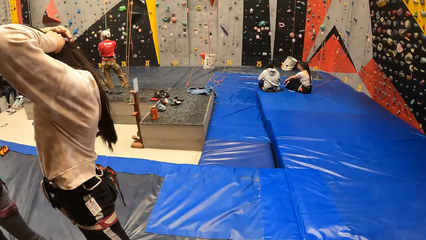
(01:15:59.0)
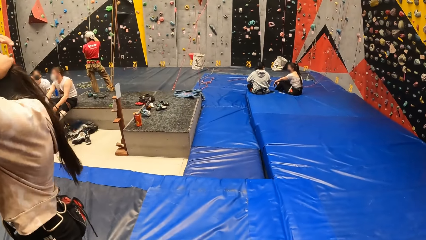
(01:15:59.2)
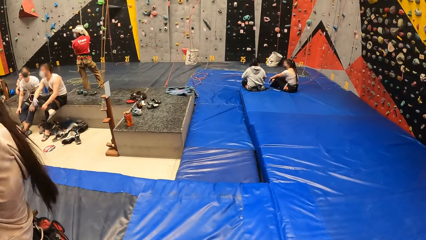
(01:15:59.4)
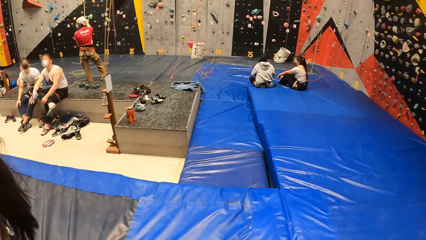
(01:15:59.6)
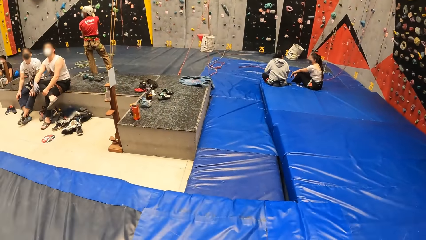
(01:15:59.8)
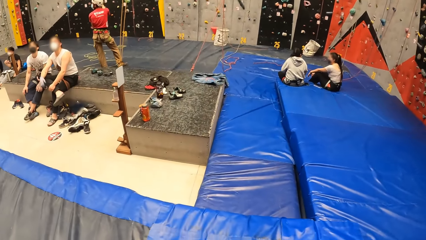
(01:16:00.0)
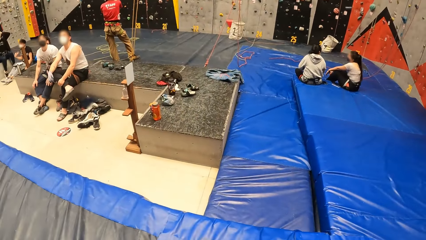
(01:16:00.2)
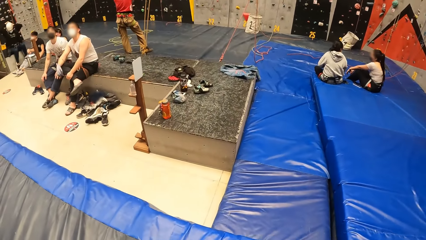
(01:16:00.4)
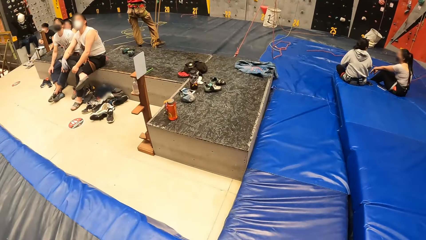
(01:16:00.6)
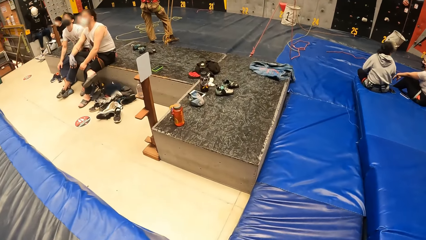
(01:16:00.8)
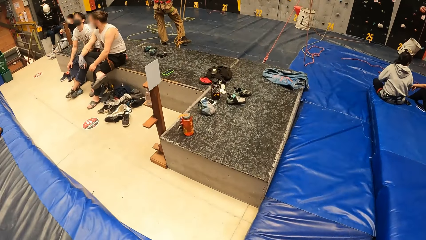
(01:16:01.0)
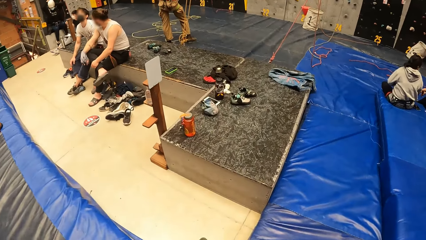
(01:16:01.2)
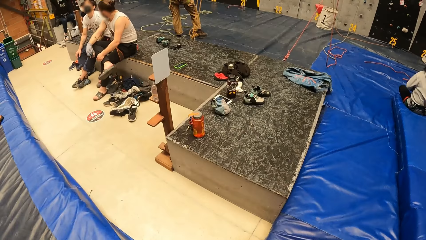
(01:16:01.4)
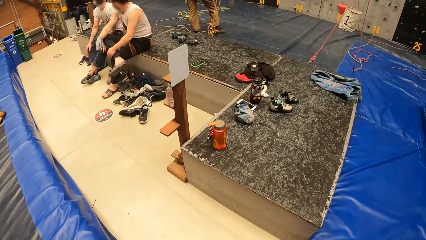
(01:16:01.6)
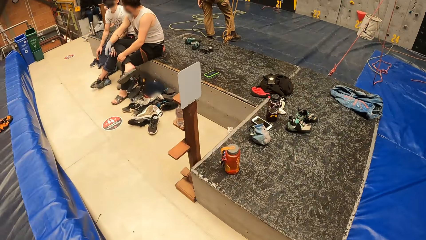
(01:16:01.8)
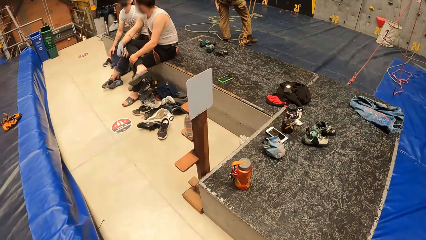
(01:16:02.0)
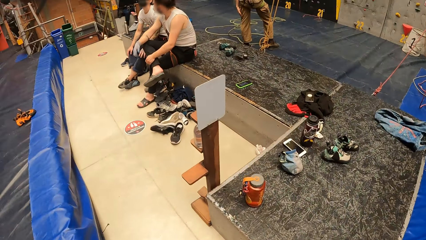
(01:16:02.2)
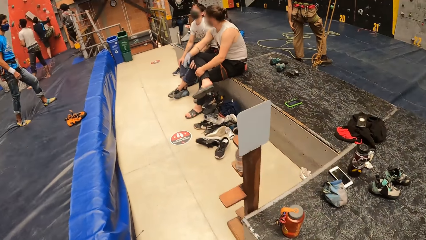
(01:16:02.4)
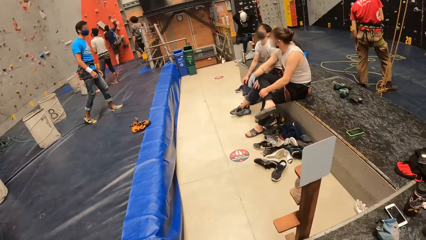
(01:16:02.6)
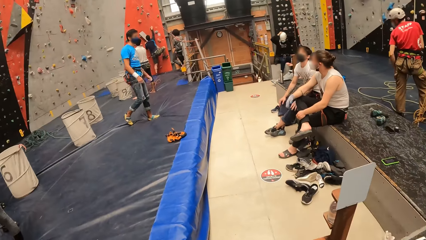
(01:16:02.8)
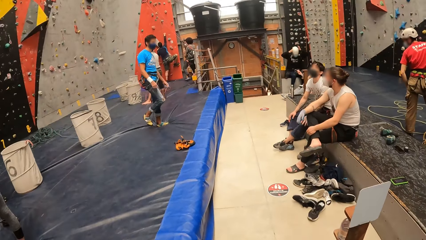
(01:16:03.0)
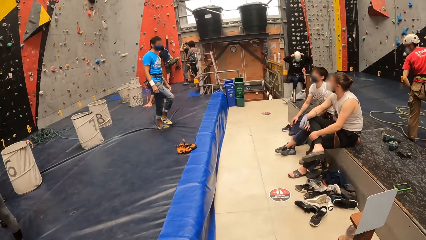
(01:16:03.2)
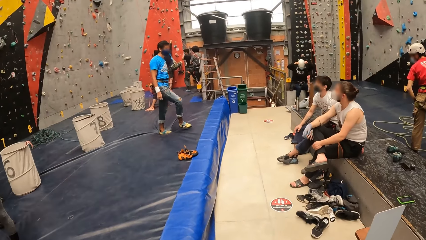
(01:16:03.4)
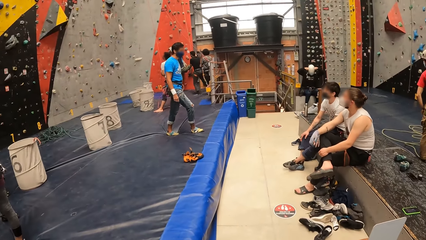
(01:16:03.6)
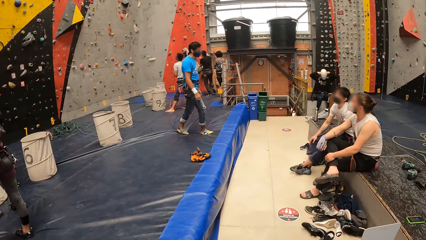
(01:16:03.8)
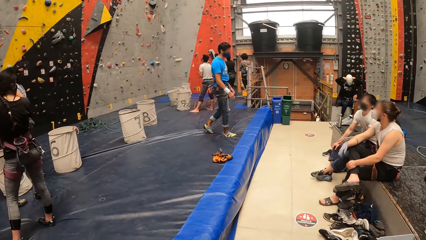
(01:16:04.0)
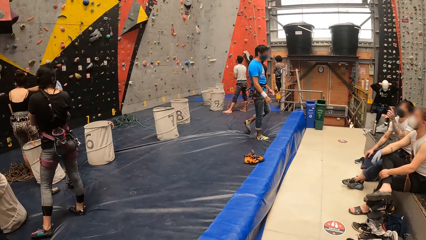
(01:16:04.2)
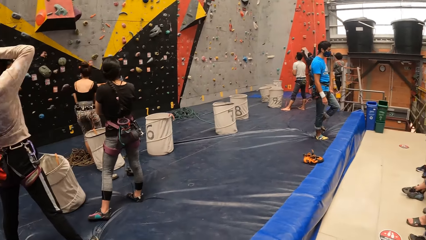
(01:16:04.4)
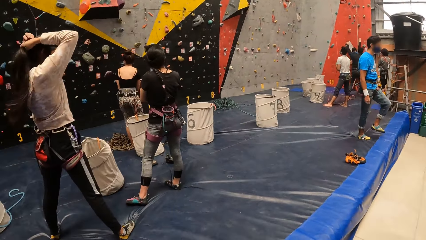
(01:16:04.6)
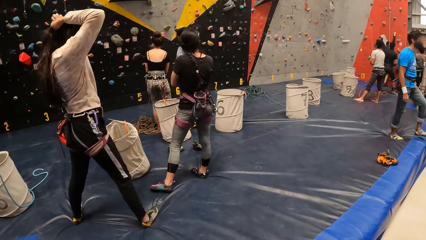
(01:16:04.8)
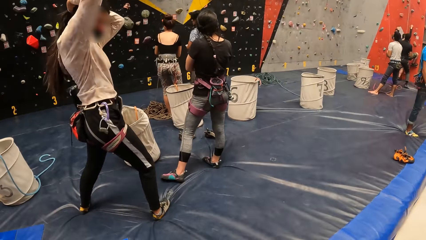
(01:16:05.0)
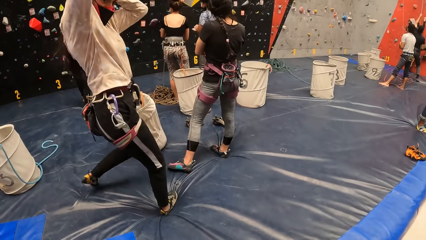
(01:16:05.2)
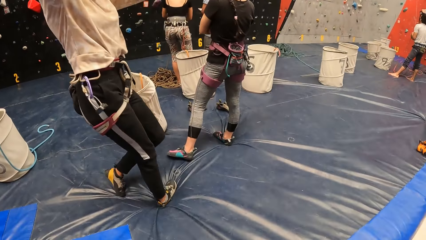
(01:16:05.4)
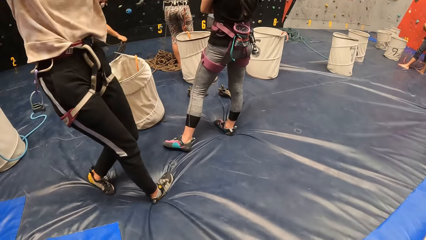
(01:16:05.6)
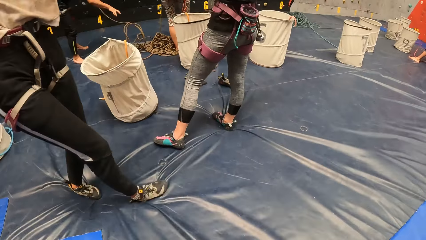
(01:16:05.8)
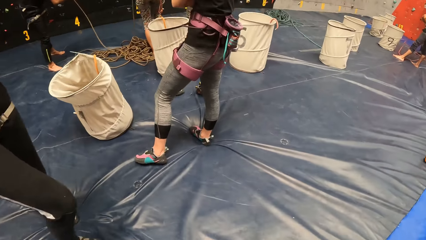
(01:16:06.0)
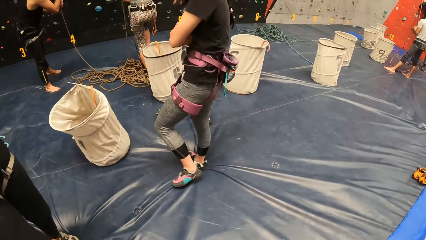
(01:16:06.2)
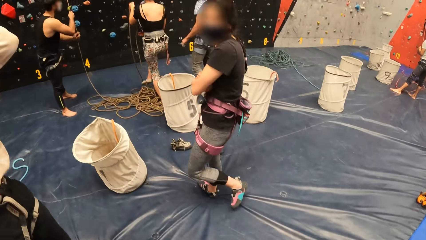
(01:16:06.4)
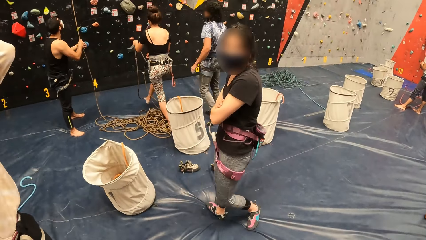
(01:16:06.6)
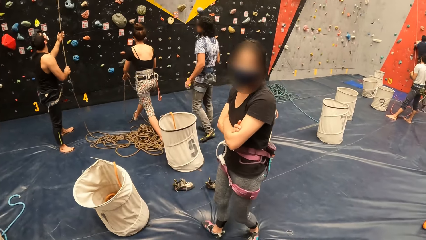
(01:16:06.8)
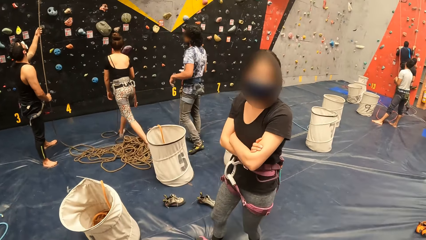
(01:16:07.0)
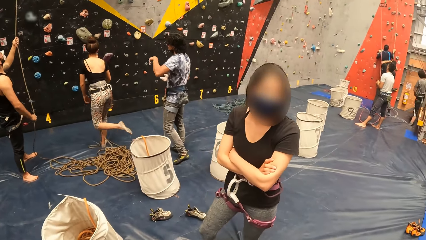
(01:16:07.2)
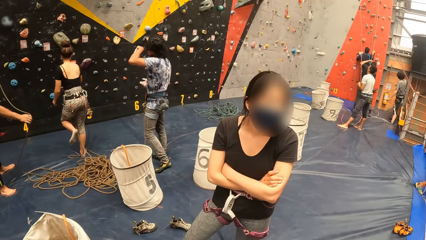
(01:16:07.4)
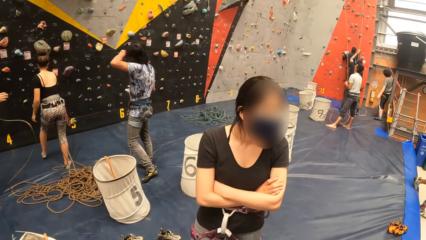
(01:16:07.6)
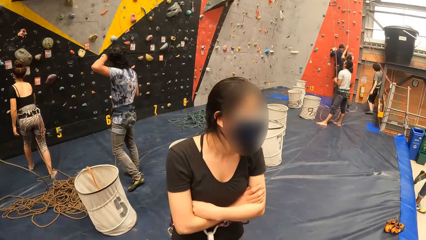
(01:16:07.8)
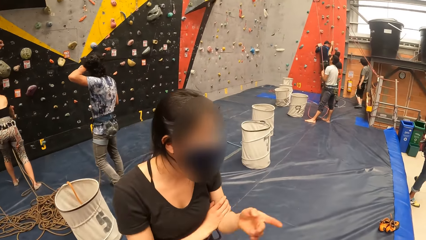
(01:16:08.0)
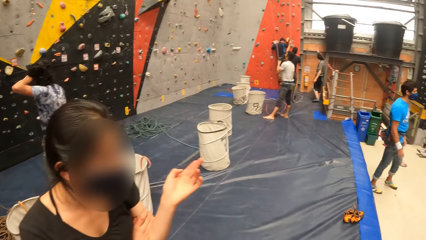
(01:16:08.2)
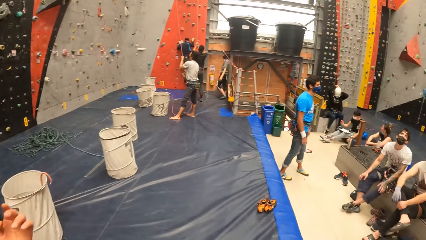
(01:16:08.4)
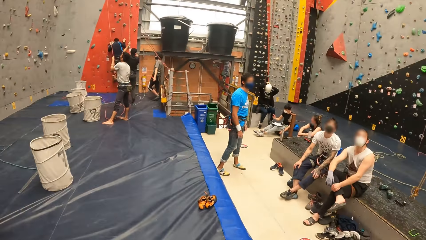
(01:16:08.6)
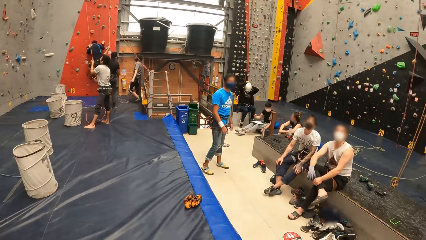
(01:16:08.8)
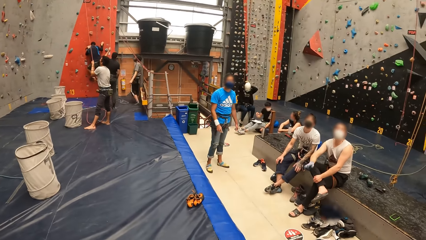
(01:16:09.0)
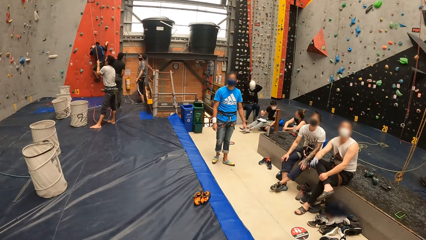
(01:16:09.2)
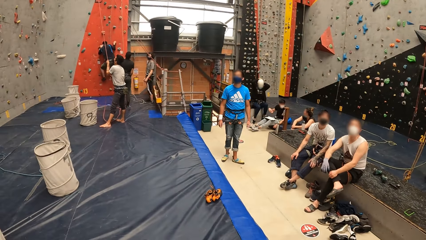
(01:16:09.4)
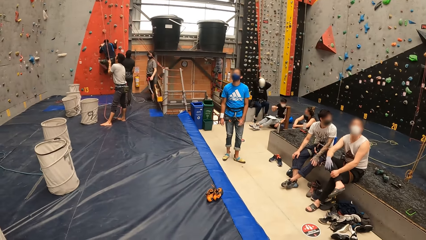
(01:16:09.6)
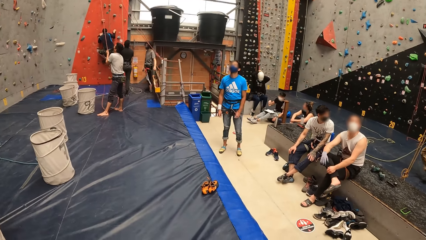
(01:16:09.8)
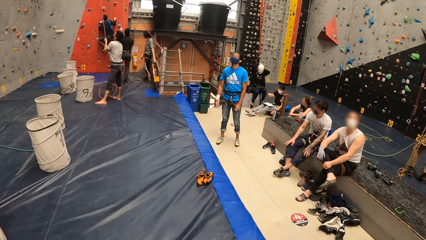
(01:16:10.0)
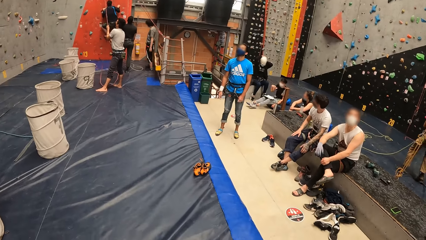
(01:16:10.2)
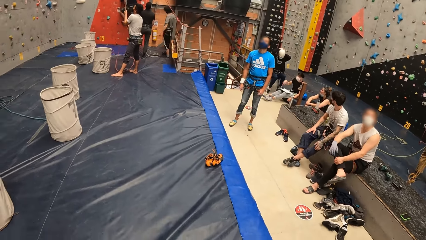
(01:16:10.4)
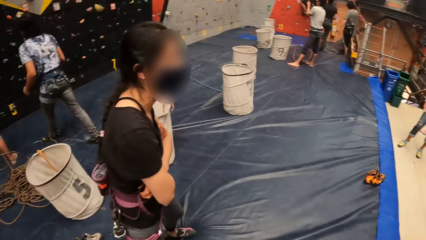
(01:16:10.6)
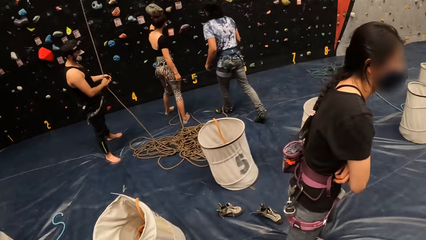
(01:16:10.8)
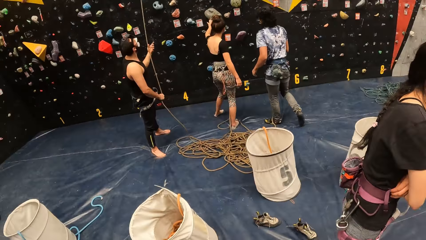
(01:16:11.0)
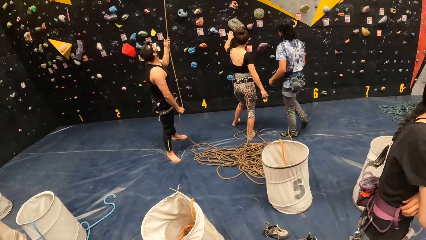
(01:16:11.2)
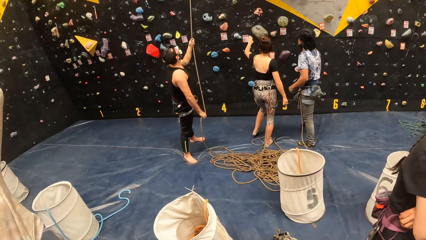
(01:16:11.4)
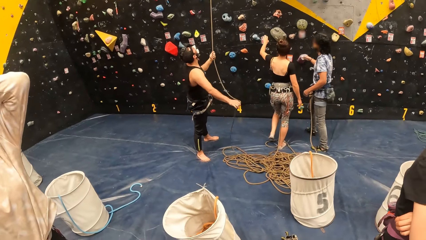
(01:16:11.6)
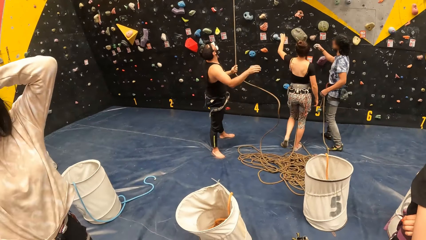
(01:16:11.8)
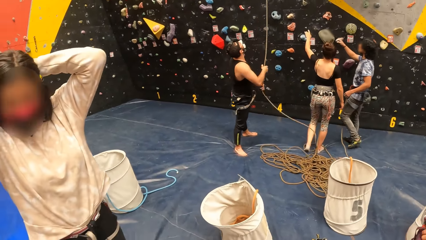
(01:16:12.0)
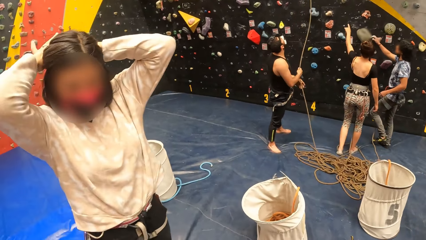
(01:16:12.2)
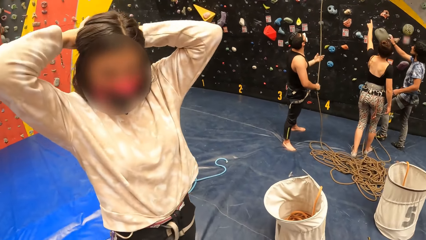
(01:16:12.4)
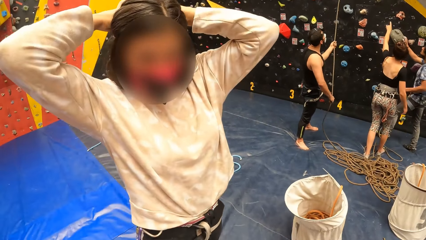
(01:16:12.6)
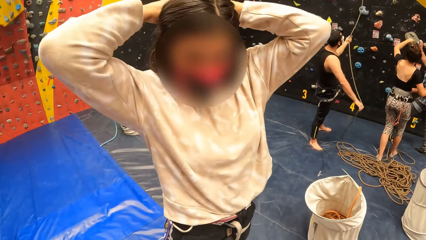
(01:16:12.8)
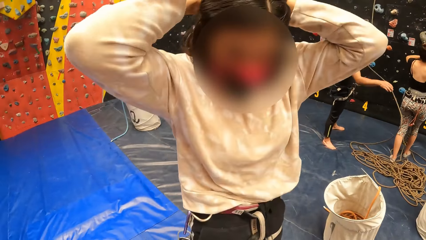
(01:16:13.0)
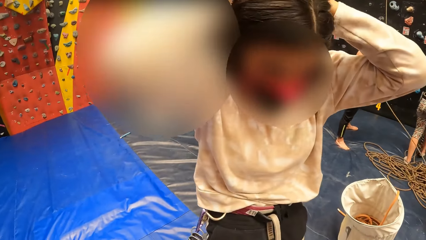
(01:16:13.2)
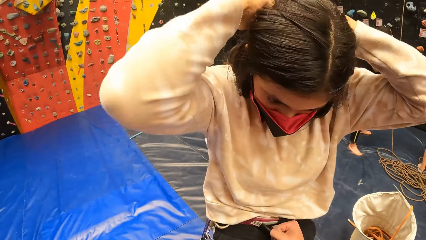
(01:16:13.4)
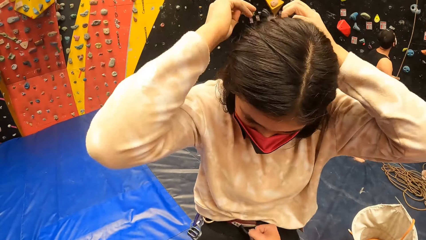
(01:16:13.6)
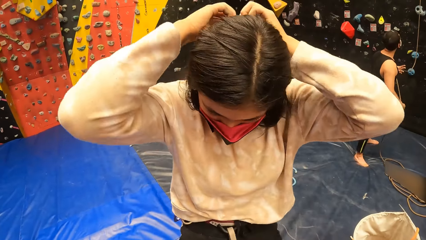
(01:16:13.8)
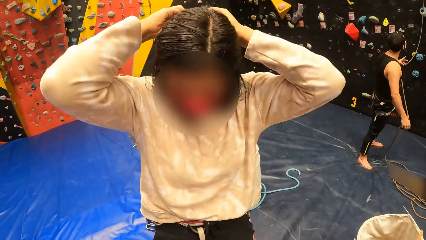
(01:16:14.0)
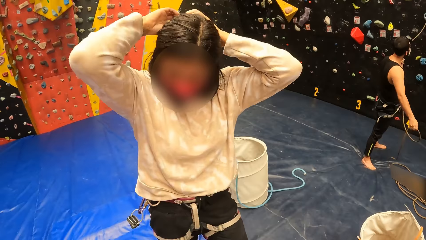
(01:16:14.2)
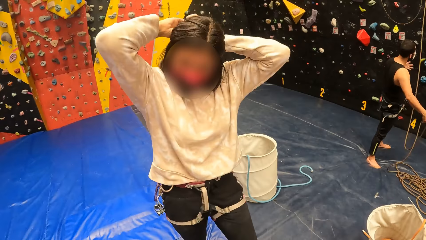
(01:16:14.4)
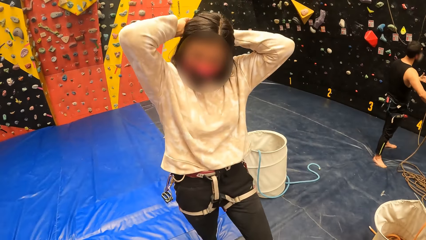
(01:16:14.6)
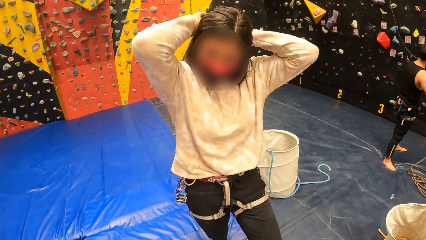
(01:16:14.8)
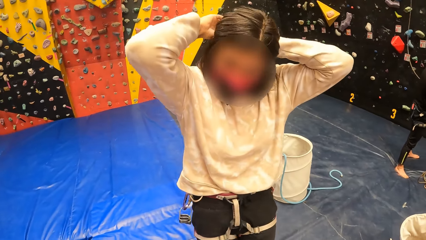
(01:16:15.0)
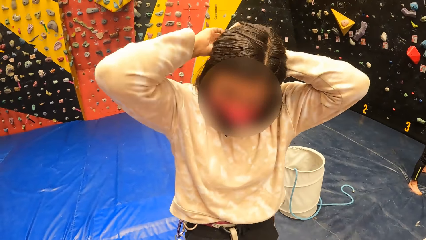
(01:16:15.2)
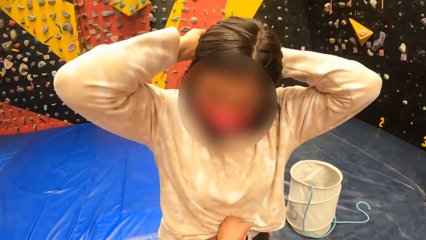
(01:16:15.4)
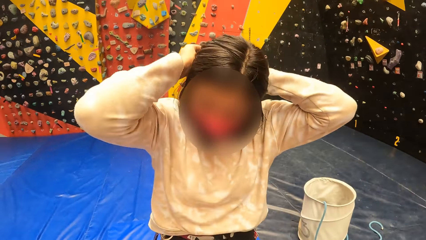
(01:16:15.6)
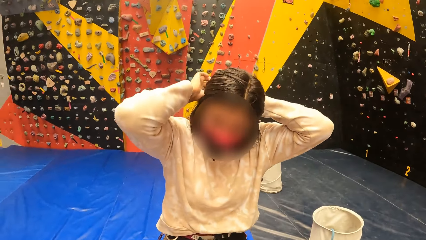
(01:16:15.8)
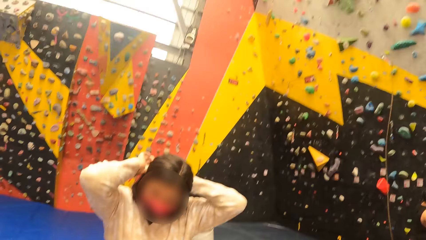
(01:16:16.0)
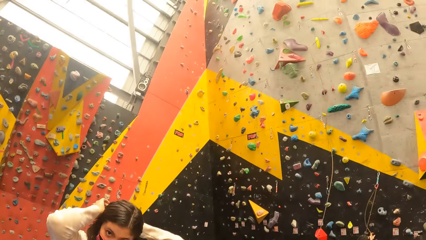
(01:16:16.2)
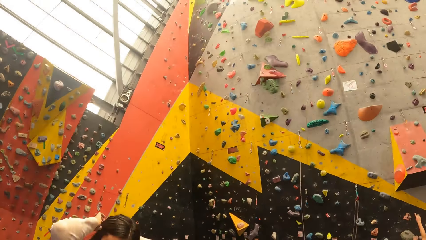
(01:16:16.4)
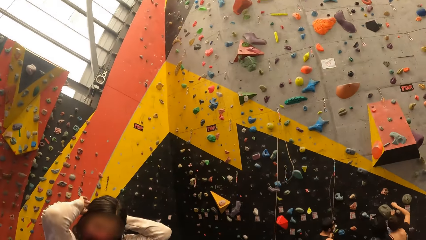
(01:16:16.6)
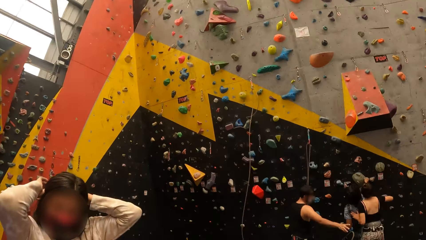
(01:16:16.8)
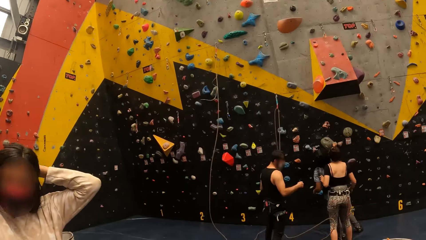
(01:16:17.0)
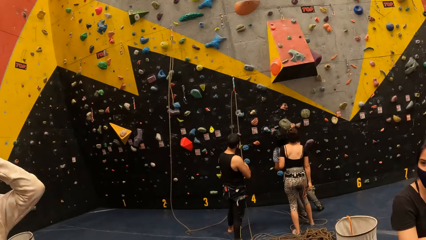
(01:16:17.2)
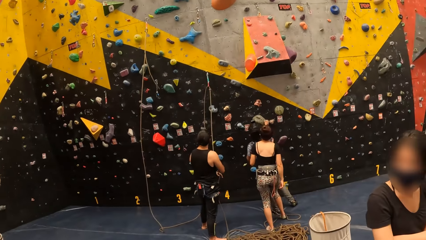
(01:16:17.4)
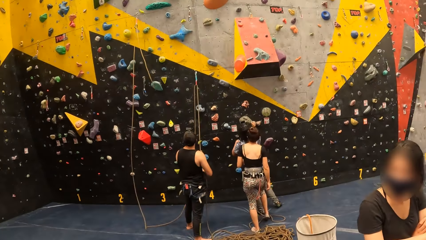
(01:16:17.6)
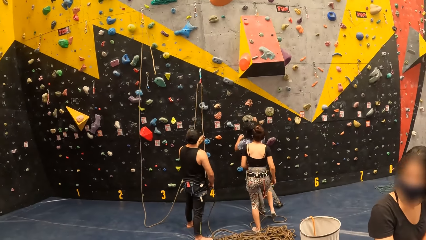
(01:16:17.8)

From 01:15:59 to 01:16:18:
A lady ties hair. The camera wearer walks on a safety cushion. They look around the room. The lady ties hair. The camera wearer stares at the lady.
